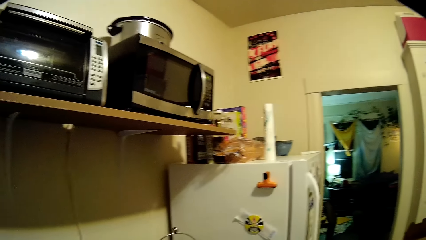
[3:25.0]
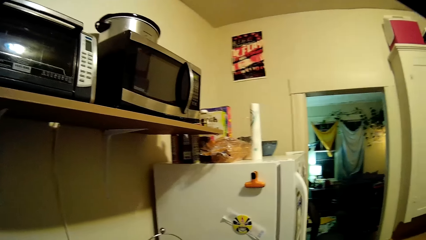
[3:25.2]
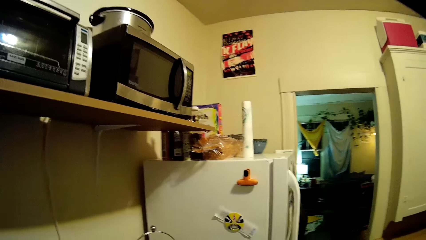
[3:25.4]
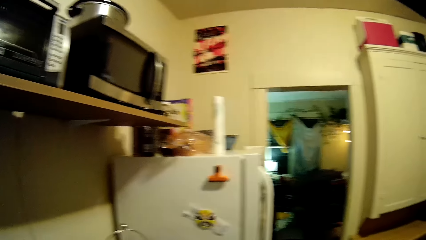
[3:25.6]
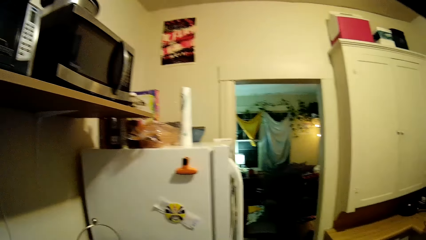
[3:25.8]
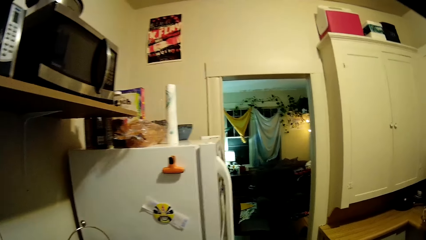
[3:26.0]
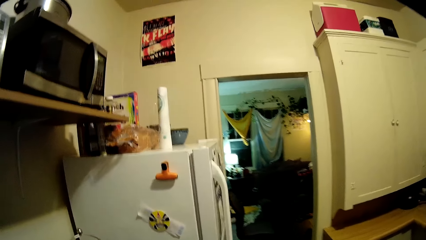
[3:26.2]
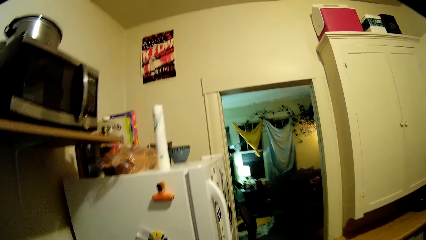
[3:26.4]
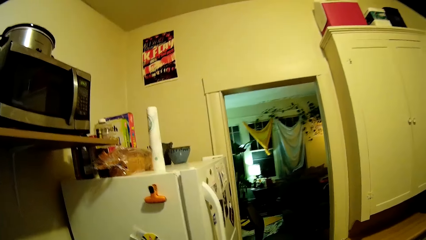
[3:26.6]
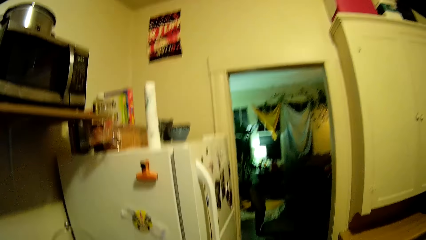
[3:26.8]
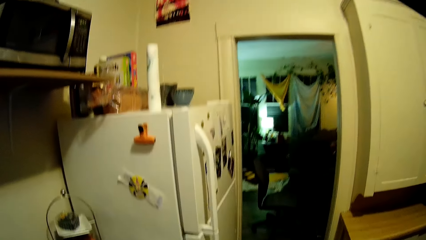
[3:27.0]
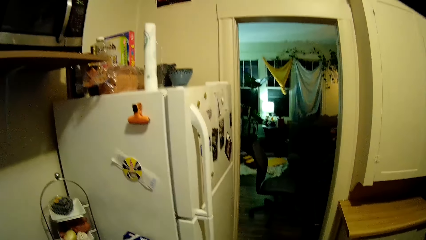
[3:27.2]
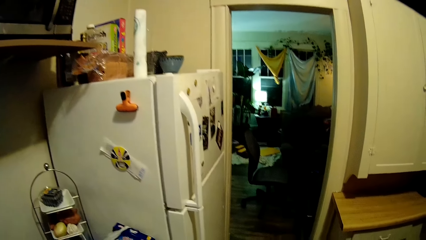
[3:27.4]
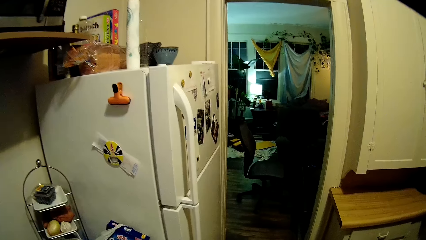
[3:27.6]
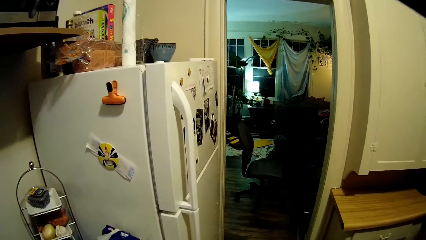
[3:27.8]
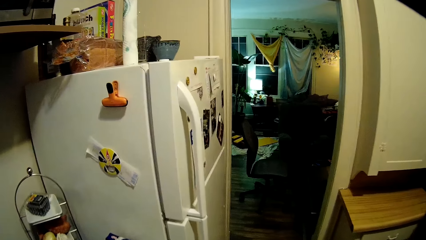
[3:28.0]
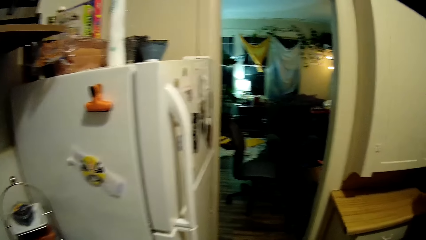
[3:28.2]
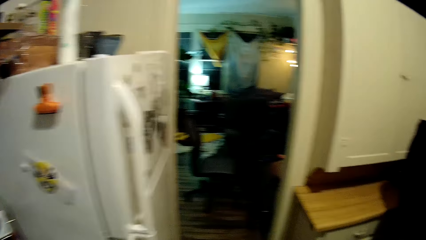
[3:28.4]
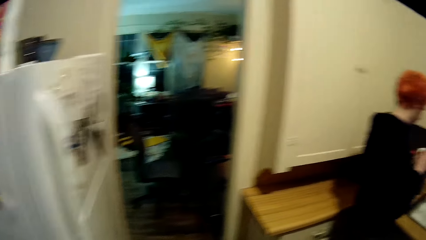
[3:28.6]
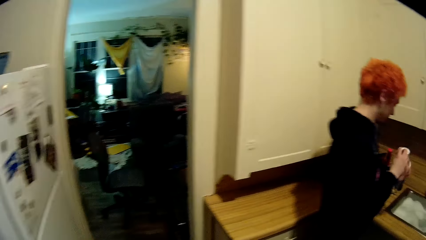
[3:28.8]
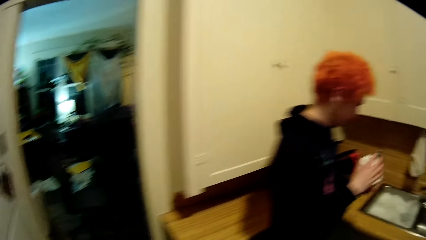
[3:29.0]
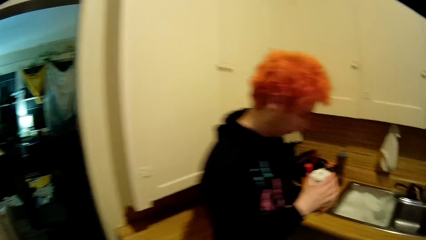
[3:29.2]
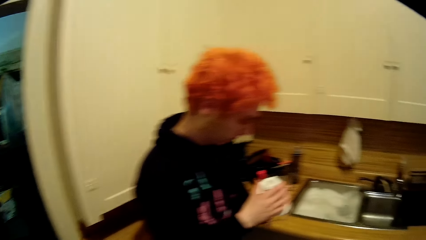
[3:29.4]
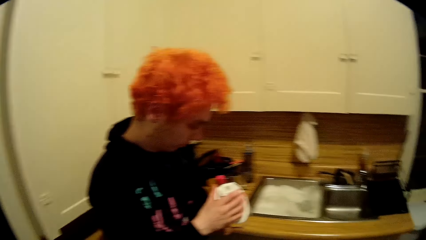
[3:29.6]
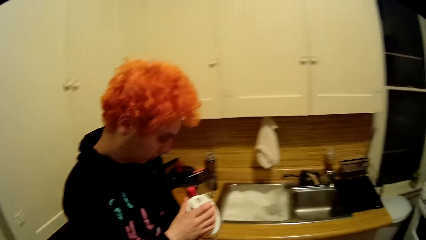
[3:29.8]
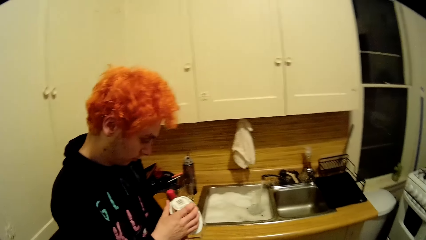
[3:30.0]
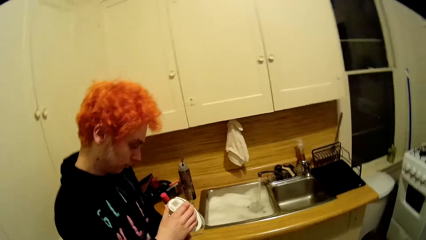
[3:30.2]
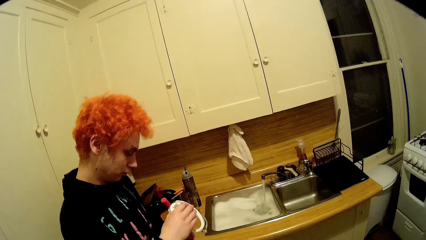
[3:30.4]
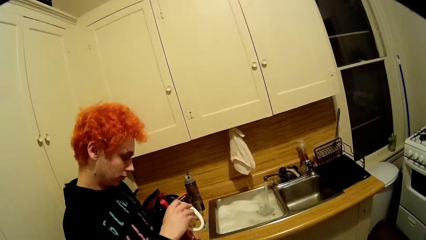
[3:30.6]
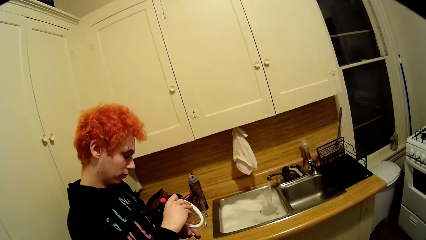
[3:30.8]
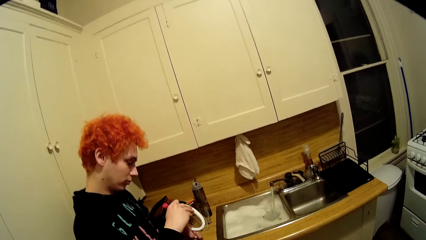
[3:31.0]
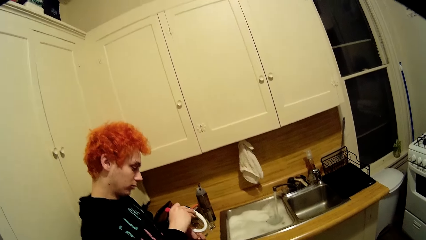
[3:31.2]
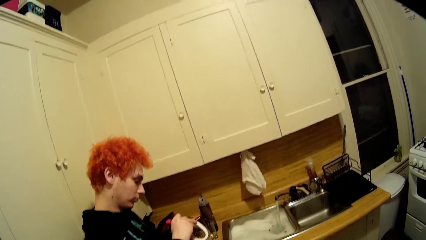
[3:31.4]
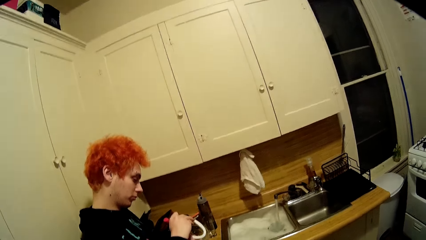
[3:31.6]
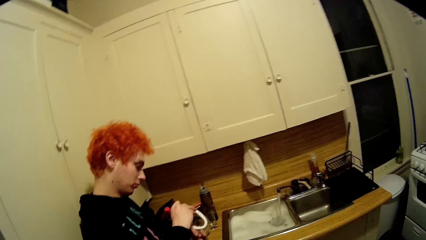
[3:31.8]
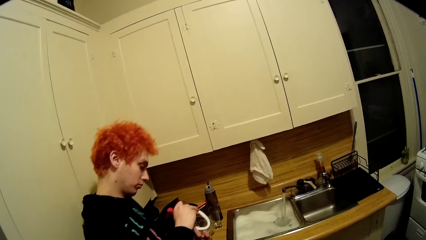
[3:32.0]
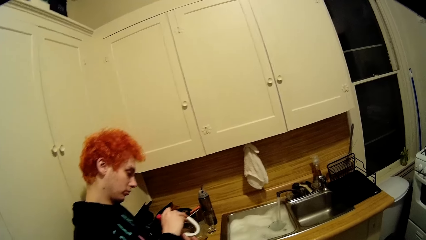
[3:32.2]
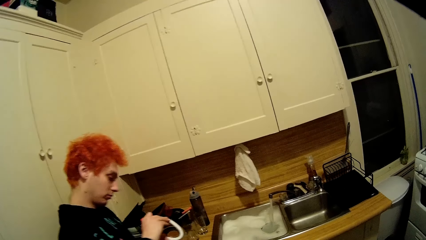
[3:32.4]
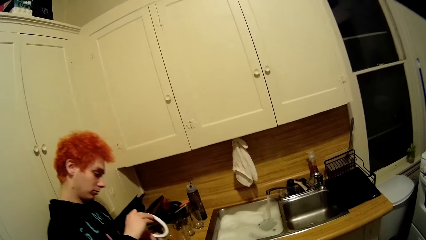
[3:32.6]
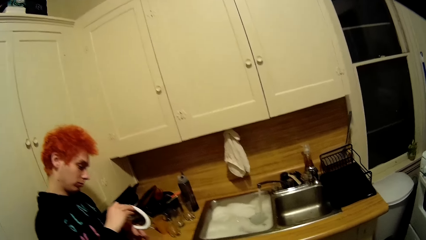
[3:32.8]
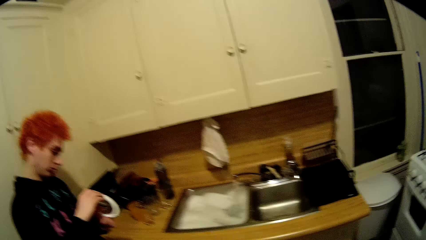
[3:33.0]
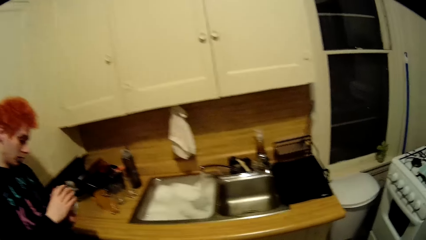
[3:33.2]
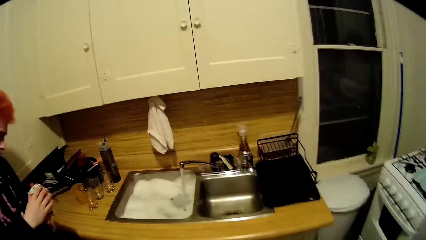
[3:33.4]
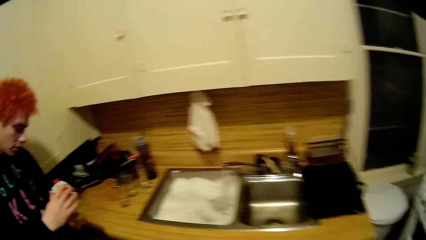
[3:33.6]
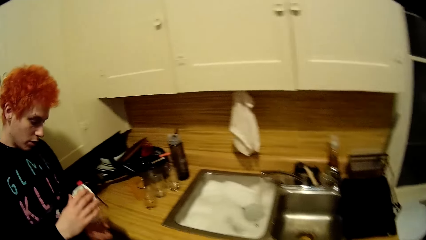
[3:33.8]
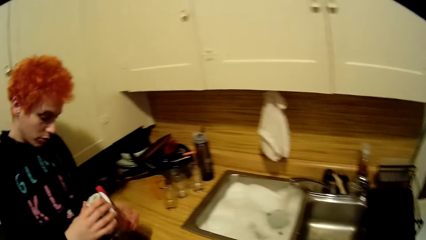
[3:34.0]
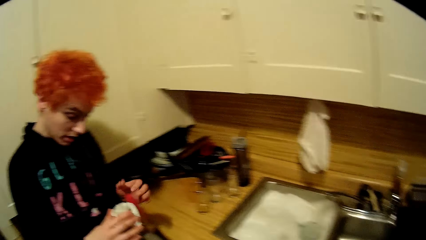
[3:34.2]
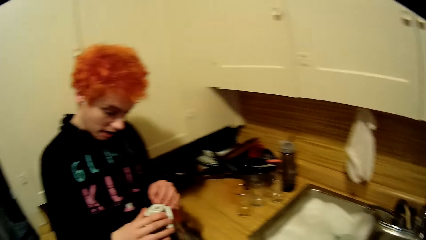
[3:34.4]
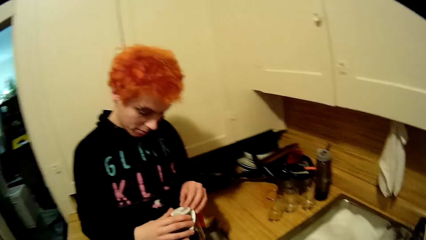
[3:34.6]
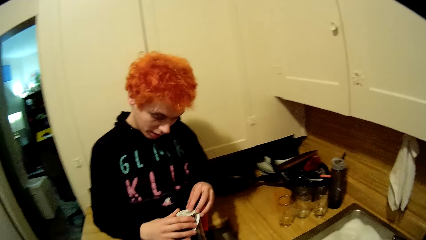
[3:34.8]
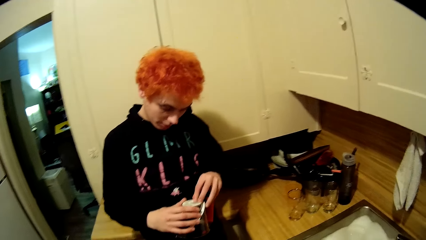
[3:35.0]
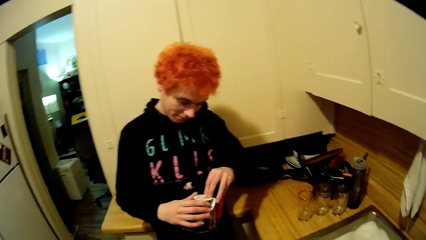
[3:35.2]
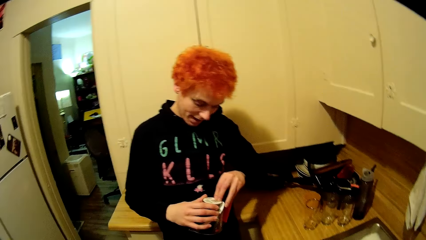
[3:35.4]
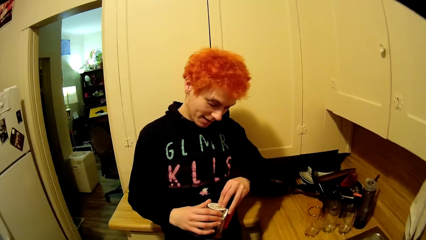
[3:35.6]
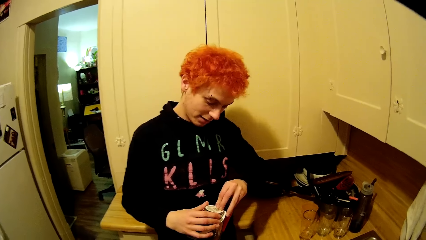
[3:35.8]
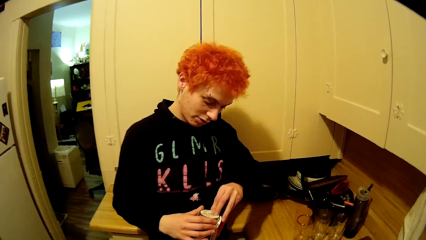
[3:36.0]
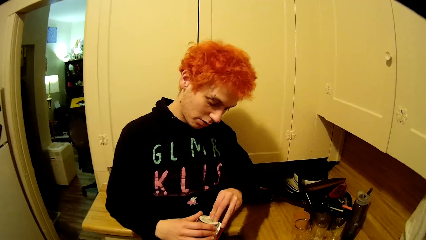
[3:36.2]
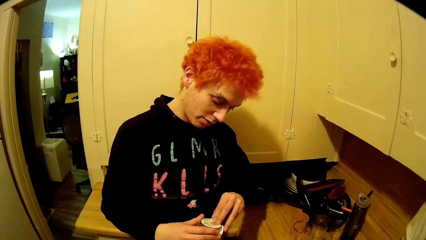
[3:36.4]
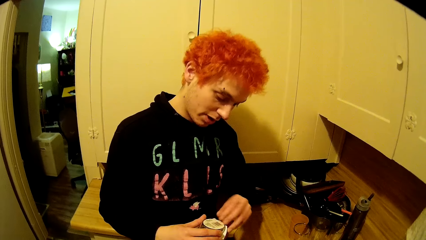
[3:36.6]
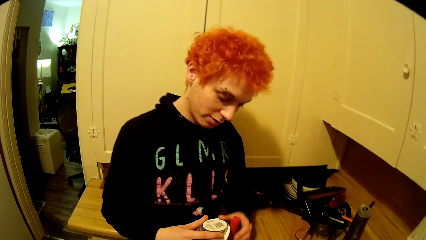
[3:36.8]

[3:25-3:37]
The man fixes something and holds something. The camera wearer stares around the house.

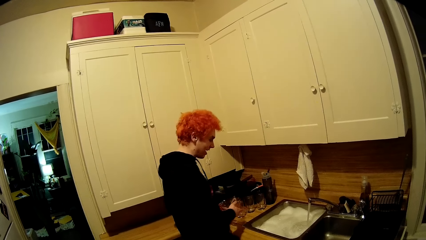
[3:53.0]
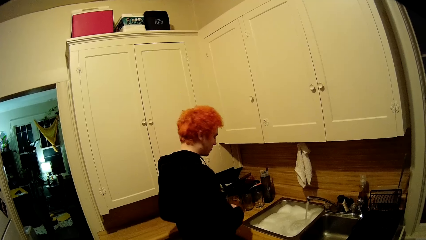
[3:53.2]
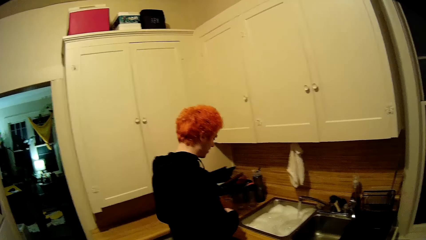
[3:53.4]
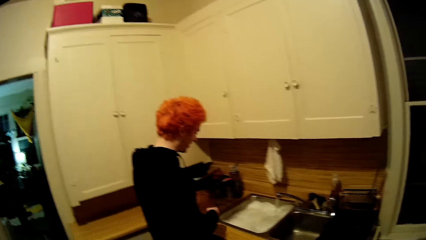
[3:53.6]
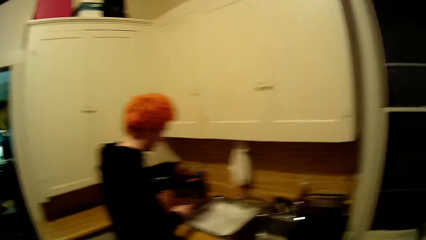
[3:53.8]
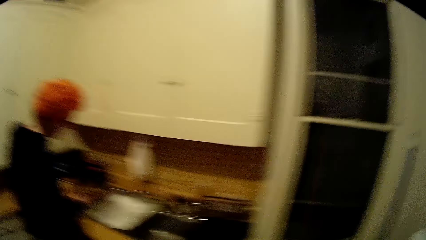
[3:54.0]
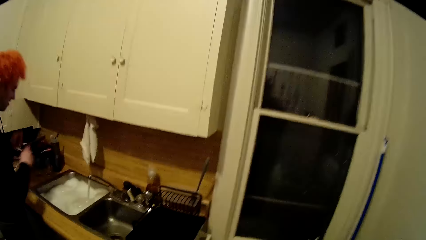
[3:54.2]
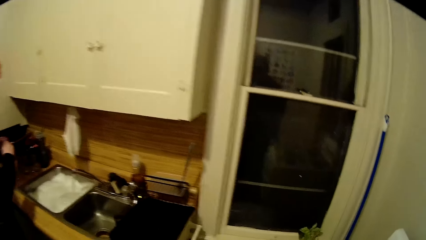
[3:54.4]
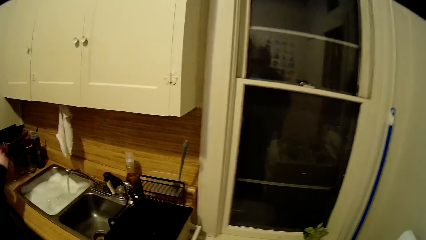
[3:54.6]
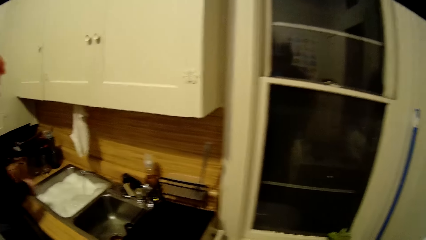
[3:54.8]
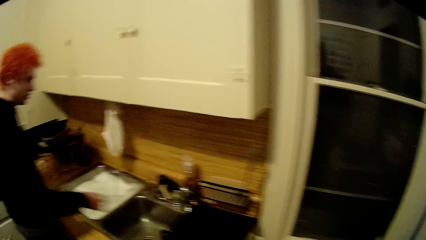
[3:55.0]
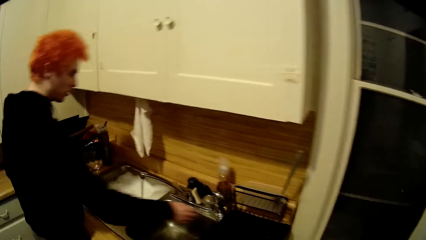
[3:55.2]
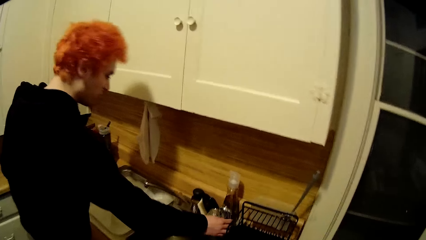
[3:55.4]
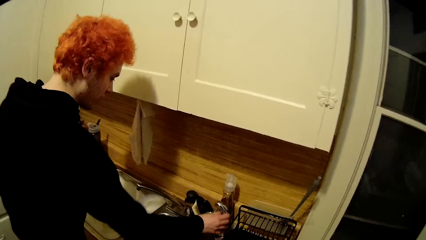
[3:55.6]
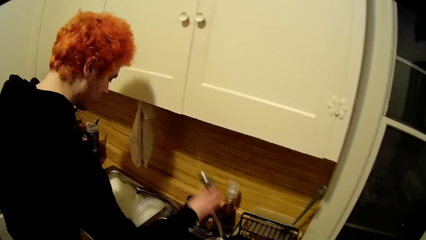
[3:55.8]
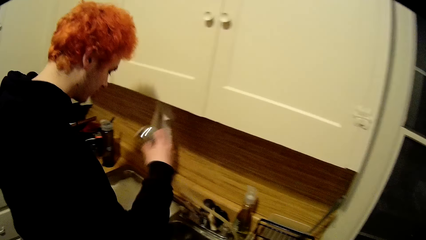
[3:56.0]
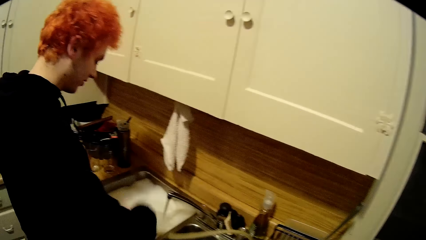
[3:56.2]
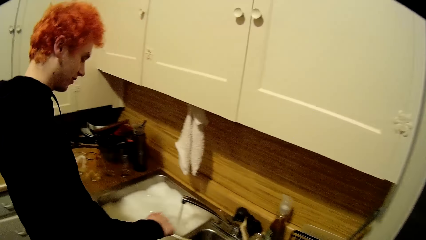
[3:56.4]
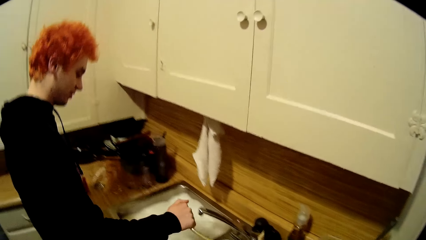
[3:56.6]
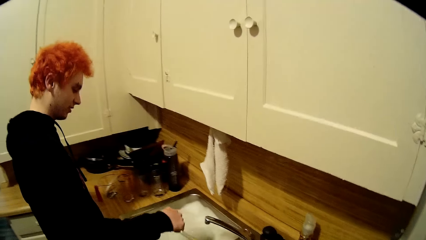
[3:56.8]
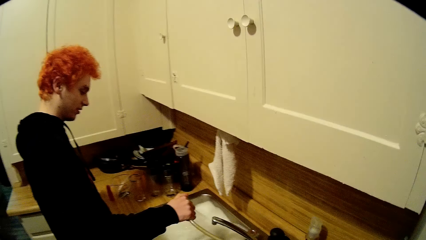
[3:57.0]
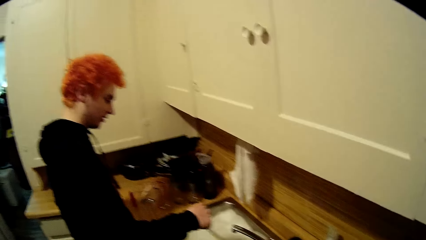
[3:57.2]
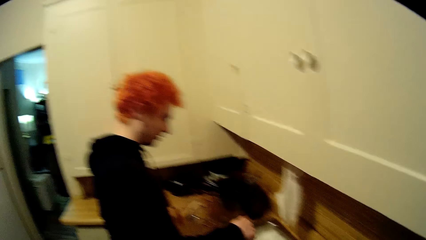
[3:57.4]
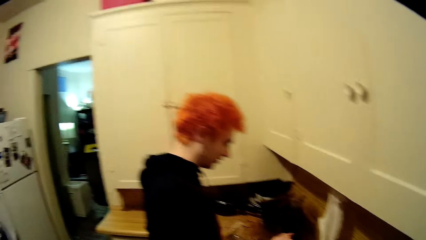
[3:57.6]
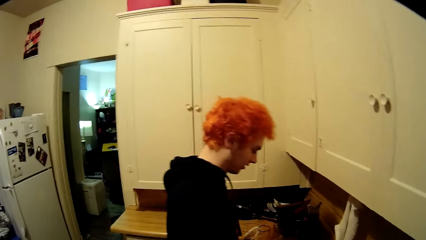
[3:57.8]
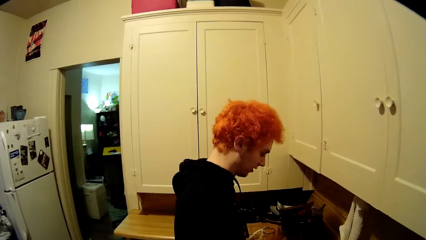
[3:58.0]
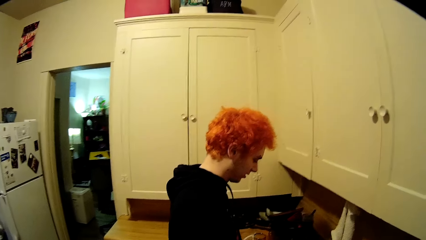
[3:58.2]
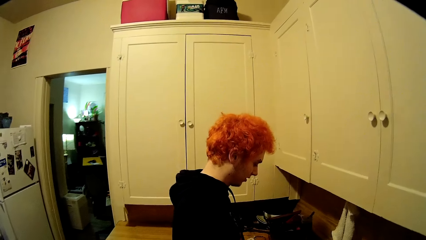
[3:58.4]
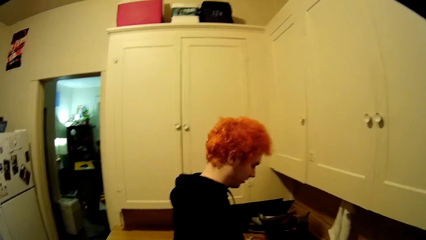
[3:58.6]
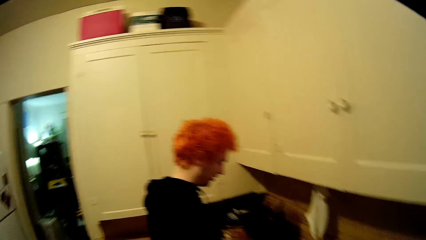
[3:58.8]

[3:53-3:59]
A man picks up a tap from the stand and puts water in the sink.
